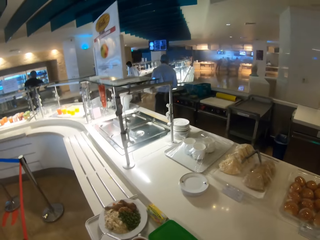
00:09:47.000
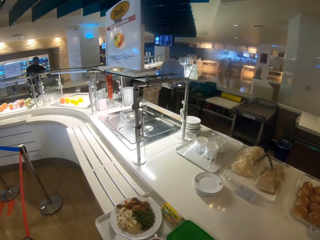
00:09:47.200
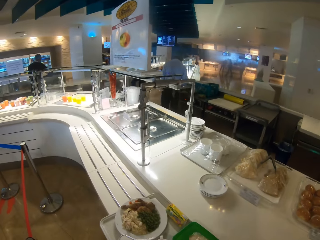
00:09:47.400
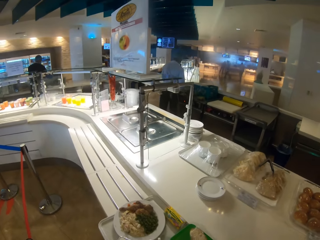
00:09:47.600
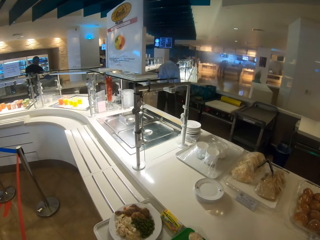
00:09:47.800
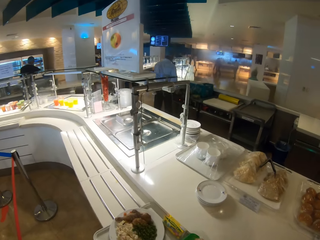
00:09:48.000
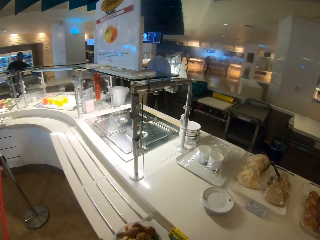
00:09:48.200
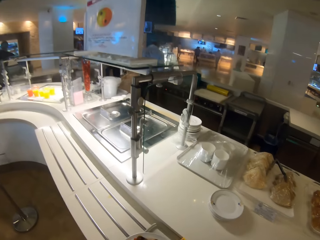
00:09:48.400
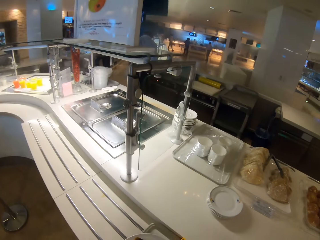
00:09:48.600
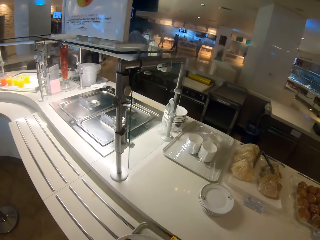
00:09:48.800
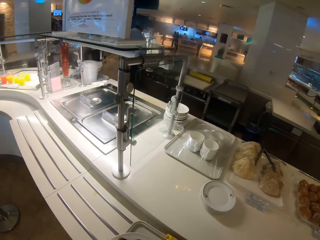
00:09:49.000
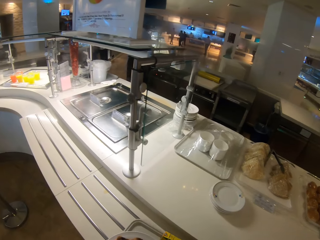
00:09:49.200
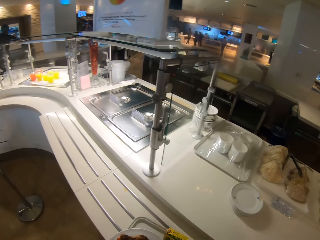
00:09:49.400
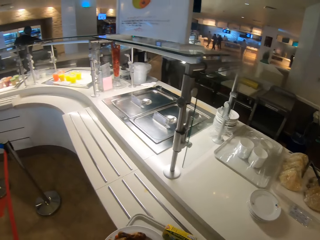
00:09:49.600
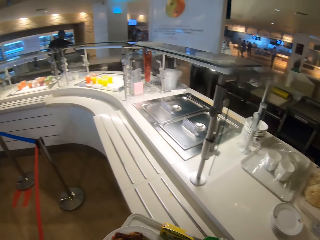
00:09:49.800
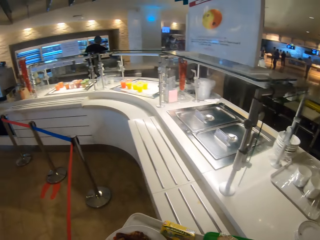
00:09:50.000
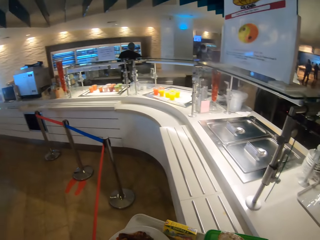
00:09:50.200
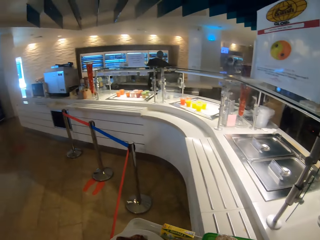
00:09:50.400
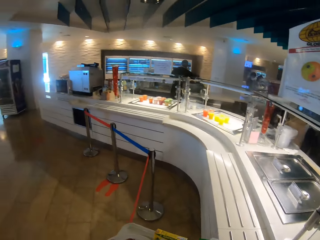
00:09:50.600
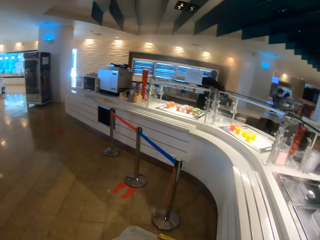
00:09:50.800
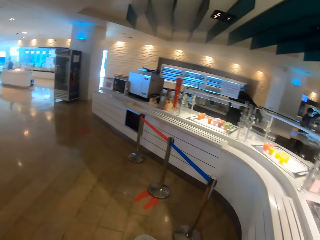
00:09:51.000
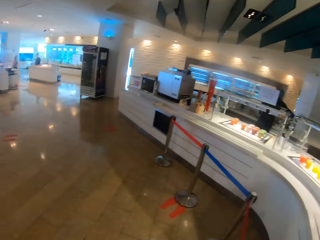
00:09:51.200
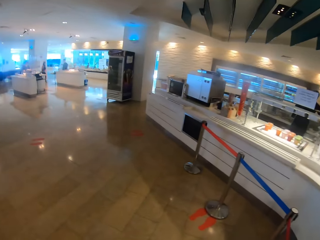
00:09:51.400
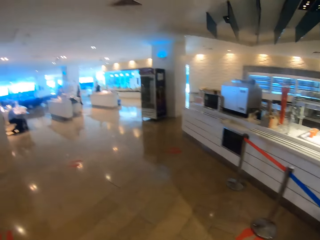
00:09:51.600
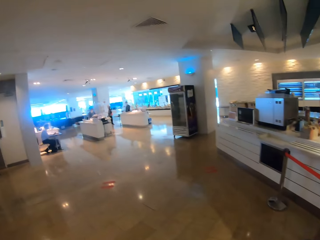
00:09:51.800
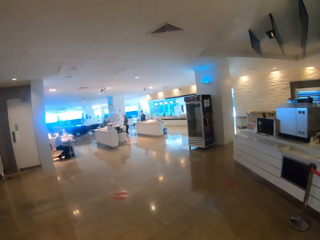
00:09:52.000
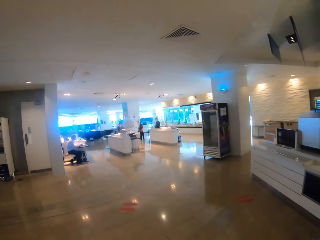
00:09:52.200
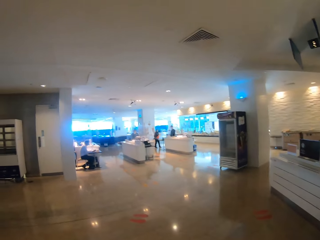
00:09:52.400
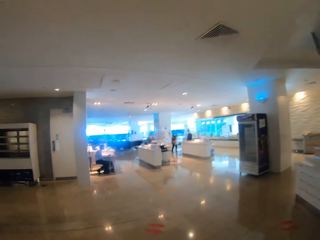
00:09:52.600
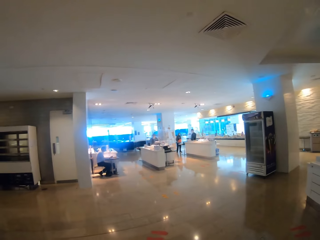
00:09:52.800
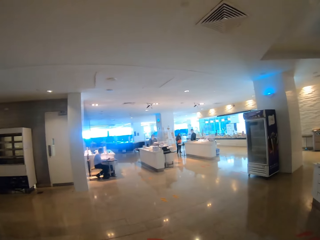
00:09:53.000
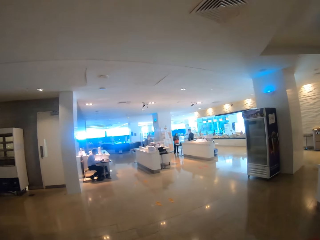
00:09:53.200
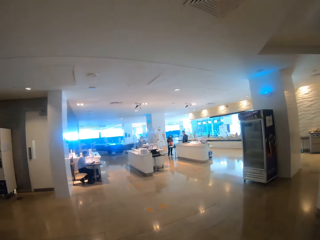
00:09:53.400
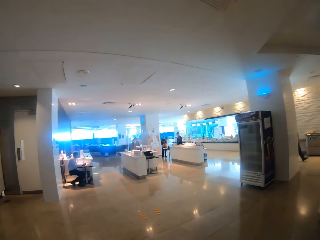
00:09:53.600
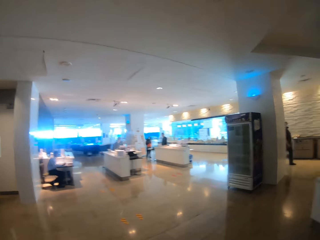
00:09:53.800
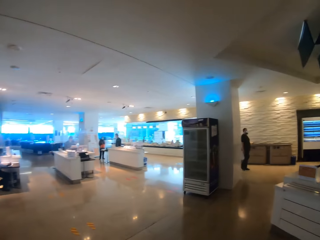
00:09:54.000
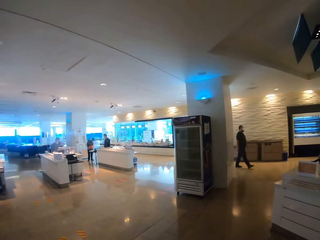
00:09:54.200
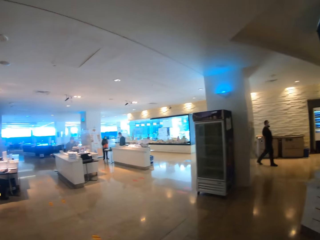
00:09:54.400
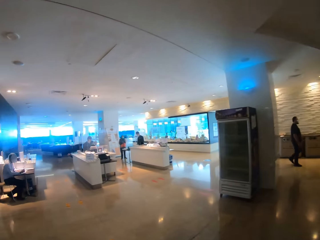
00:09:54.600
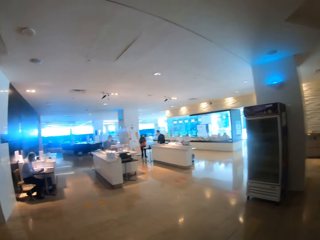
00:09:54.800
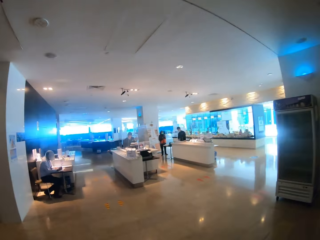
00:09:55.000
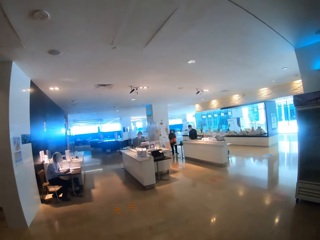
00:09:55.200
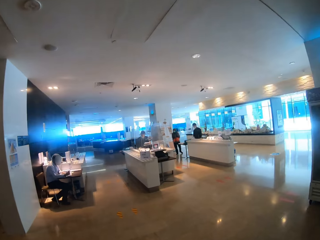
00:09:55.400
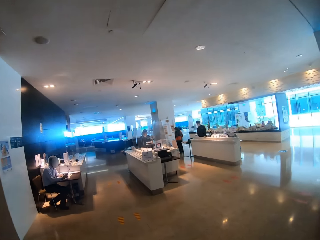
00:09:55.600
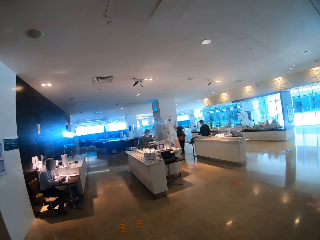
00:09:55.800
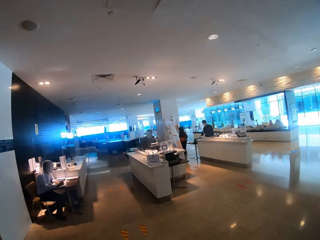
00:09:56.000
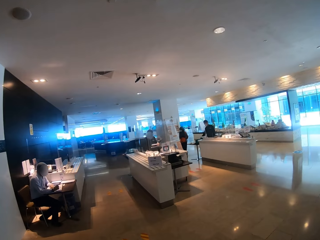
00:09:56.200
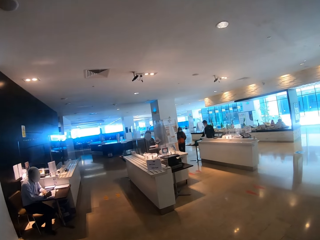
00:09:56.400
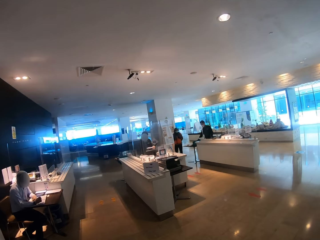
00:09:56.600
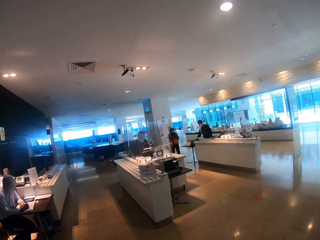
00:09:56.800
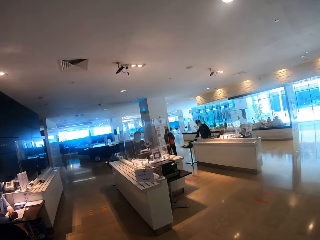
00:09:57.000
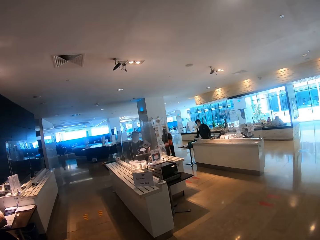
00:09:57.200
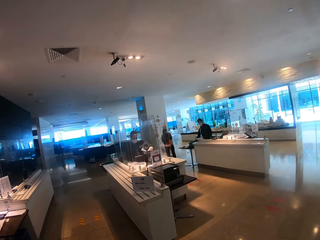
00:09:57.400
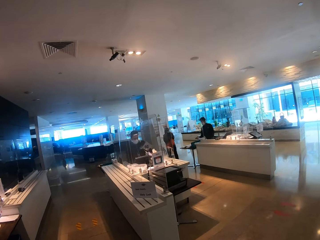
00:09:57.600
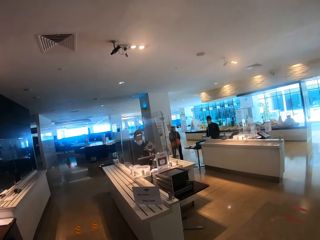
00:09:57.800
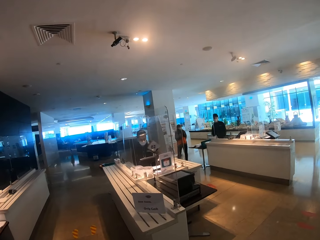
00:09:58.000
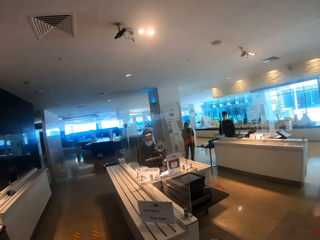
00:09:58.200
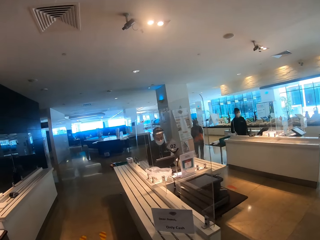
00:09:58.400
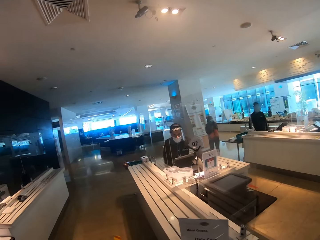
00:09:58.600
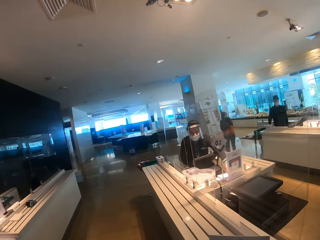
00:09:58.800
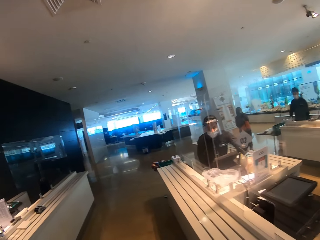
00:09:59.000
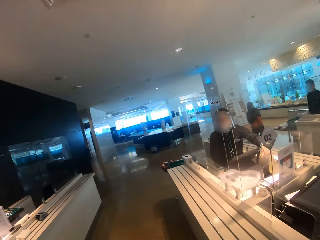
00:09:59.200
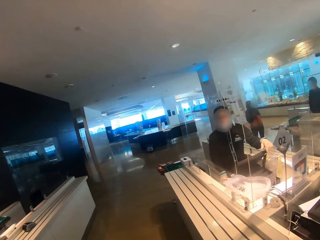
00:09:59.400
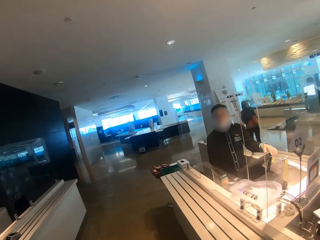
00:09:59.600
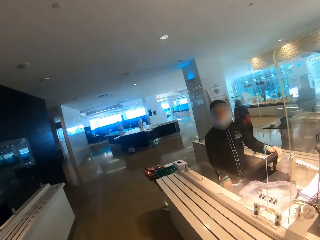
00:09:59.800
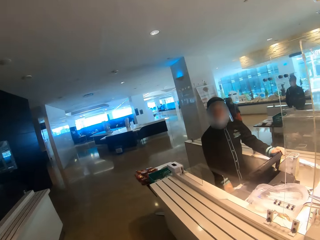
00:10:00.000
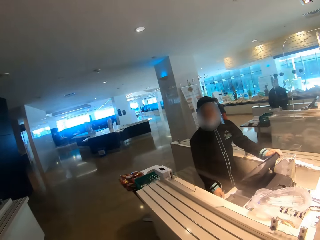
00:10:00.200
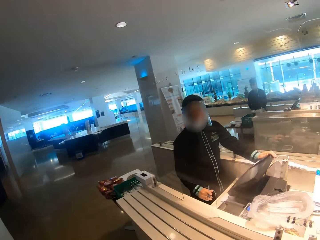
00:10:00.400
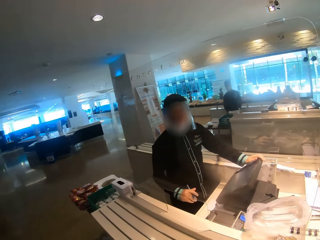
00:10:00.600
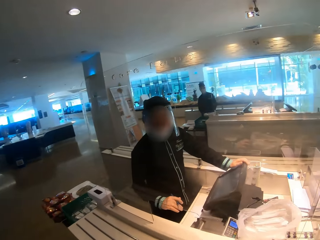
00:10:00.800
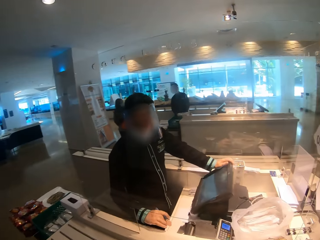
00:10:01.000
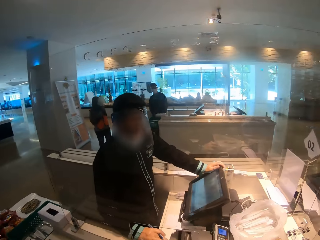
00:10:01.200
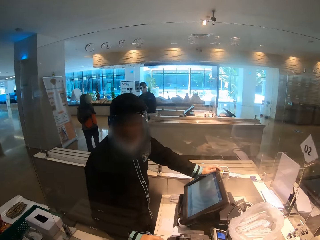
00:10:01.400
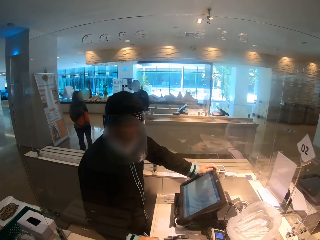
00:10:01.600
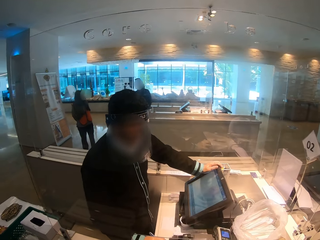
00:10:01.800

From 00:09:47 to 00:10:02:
The camera wearer picks up the food tray. They walk around the restaurant. A person sits on a chair. Another person sits on the counter.

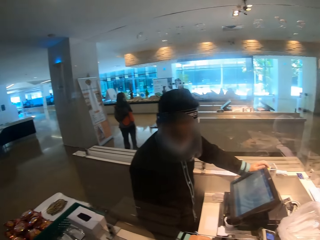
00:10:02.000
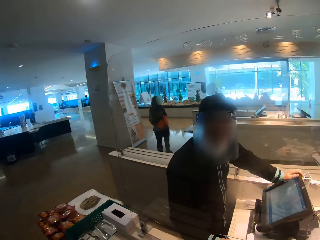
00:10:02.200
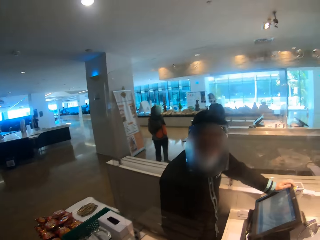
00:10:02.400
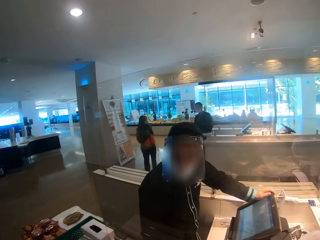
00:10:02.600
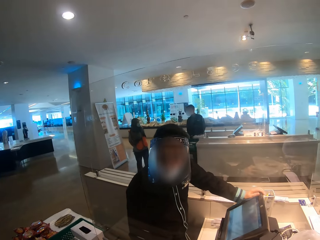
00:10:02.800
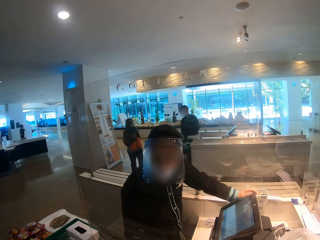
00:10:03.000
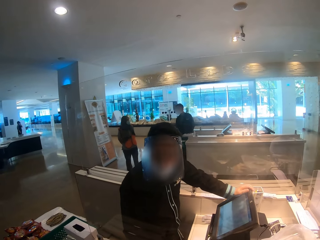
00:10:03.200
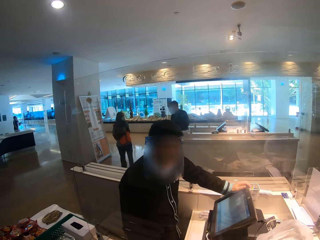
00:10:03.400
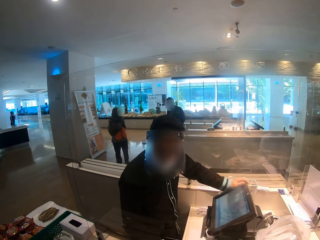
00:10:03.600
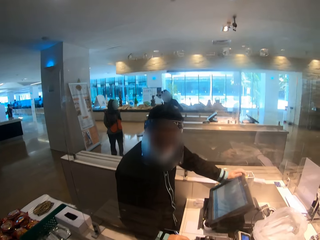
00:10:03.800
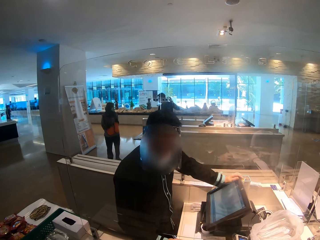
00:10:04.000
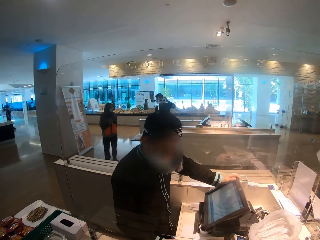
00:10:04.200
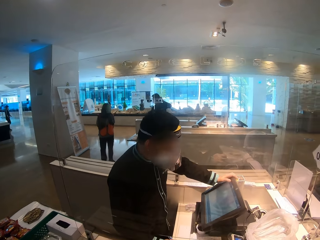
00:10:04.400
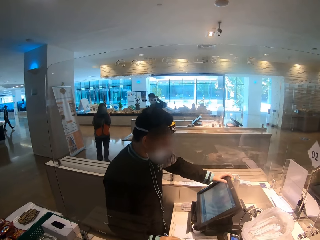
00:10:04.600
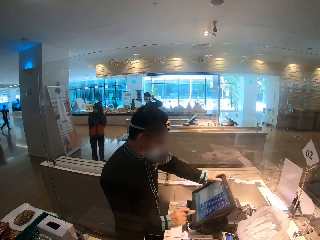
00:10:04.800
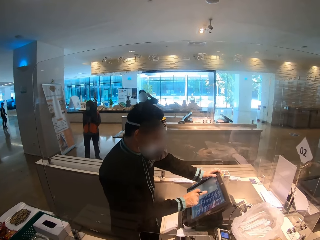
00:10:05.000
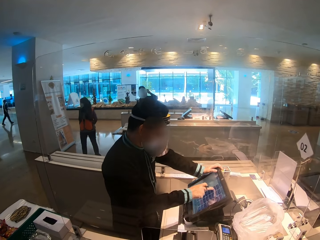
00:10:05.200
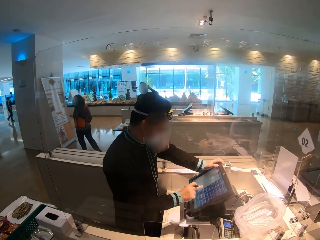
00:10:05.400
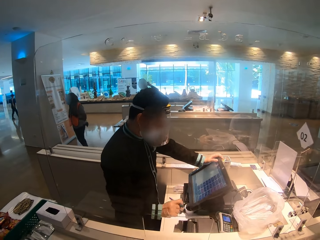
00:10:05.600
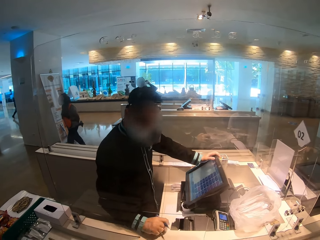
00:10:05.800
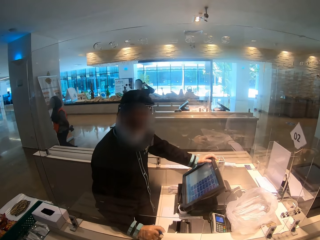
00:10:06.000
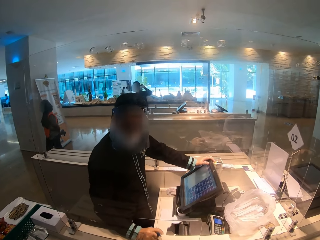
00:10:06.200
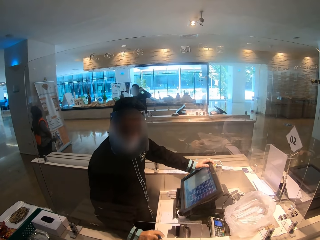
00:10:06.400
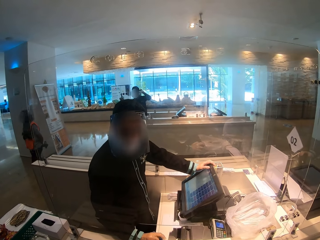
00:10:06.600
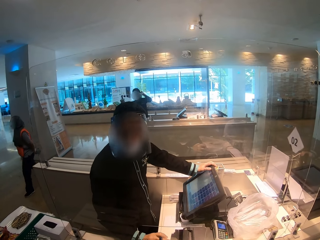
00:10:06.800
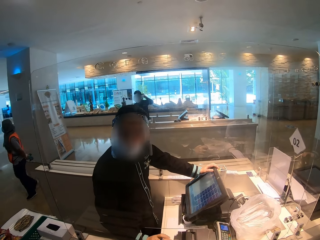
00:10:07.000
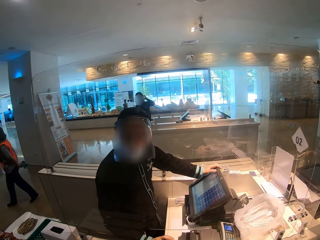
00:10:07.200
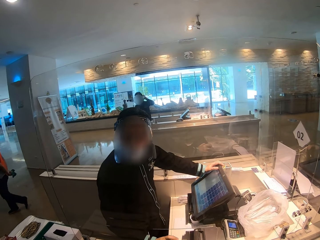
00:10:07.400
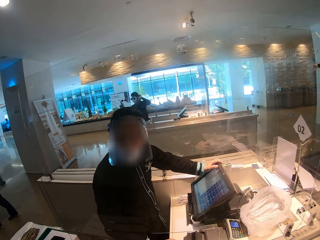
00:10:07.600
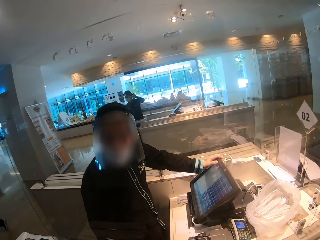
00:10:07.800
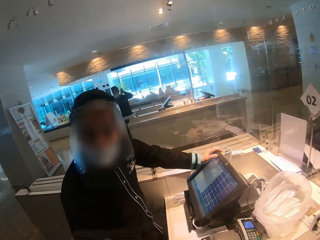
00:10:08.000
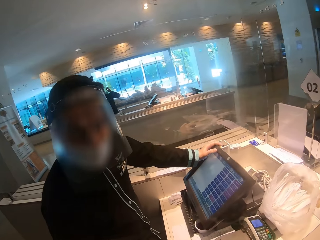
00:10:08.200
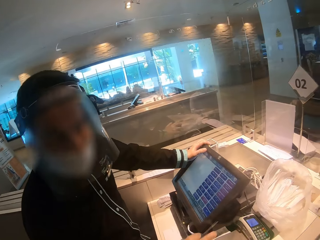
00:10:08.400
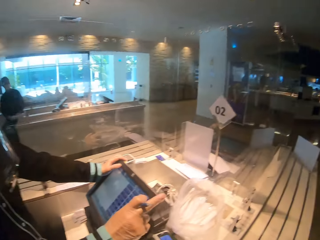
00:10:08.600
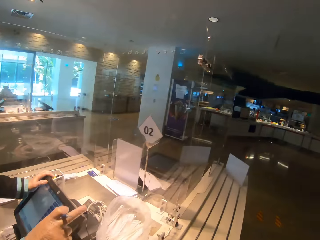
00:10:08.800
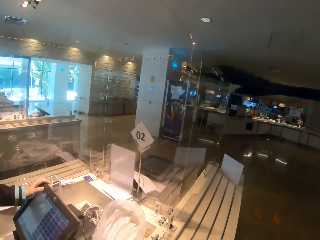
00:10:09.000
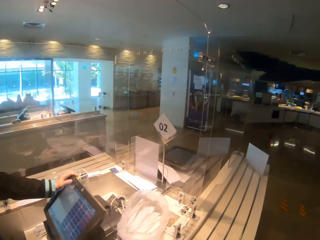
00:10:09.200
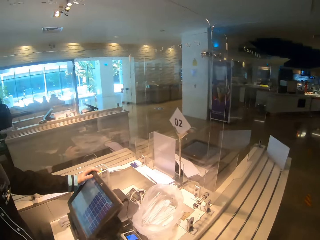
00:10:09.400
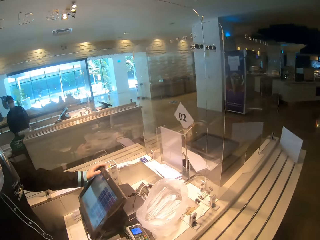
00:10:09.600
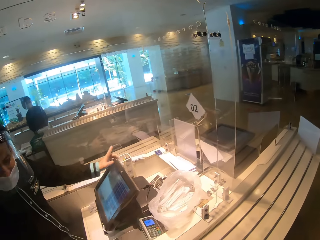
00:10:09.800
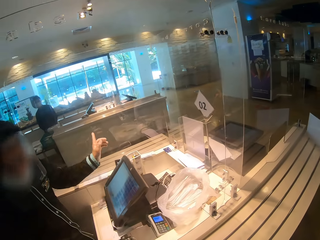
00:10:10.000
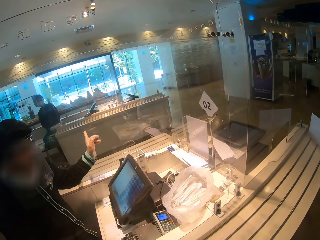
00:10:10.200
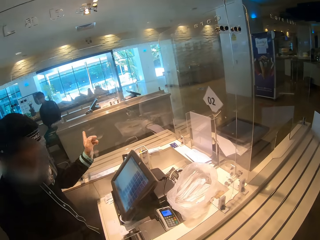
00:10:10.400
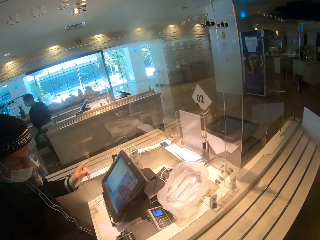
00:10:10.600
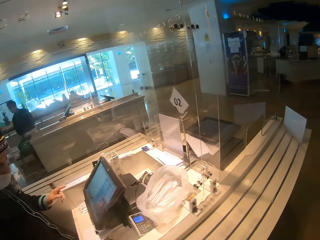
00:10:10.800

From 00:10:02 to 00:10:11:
The camera wearer looks at a man. A person clicks the computer. The man presses the paying machine. Another person walks across the restaurant. The man looks at the camera wearer.
